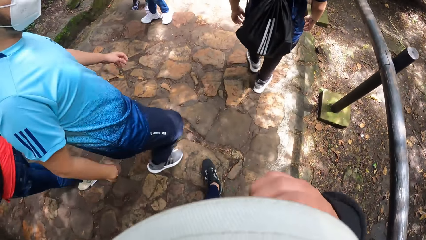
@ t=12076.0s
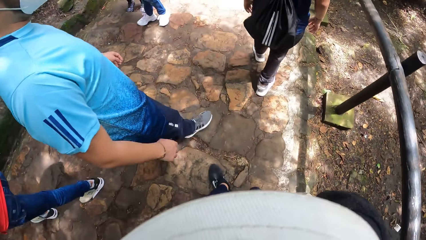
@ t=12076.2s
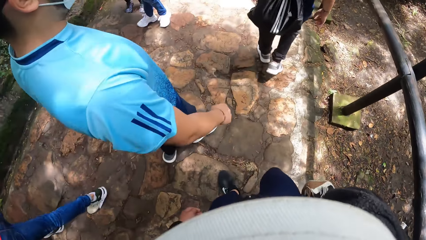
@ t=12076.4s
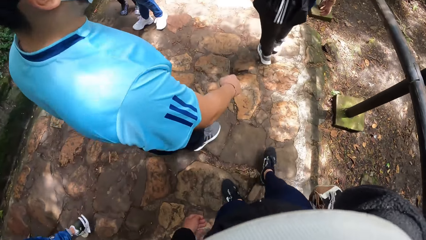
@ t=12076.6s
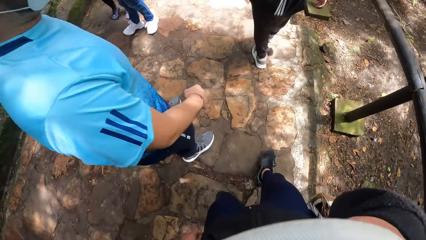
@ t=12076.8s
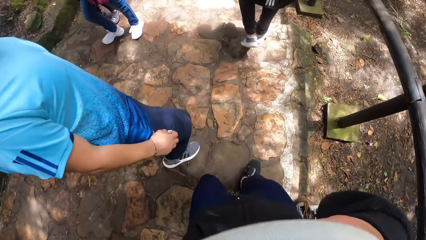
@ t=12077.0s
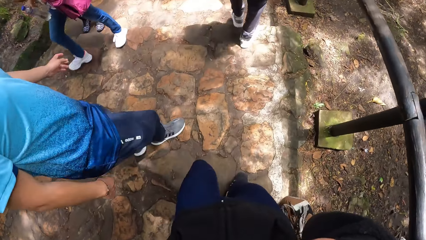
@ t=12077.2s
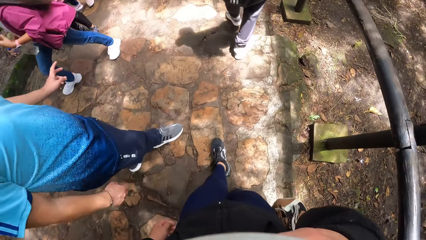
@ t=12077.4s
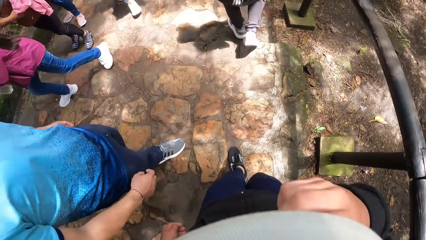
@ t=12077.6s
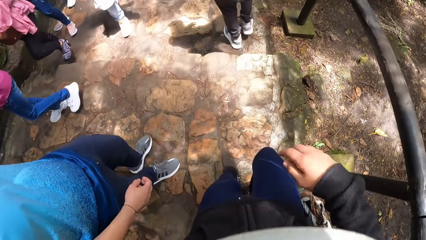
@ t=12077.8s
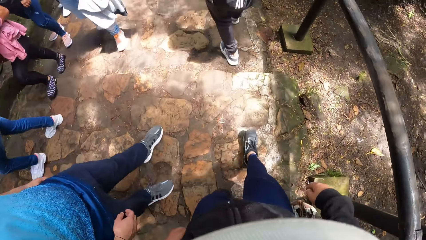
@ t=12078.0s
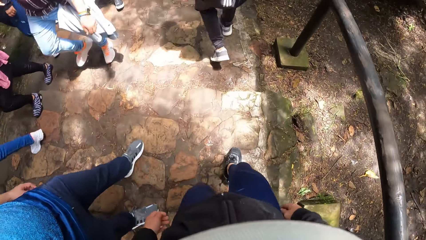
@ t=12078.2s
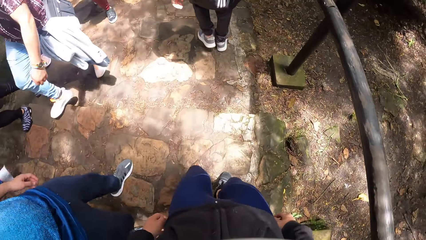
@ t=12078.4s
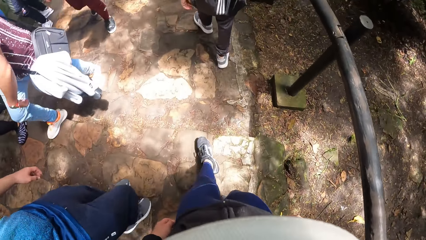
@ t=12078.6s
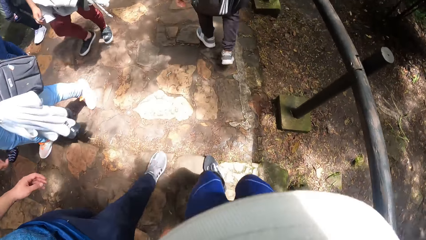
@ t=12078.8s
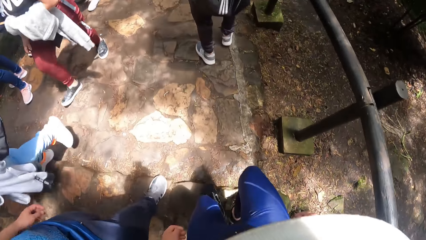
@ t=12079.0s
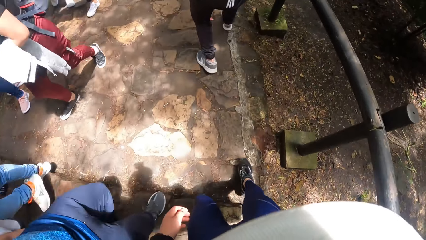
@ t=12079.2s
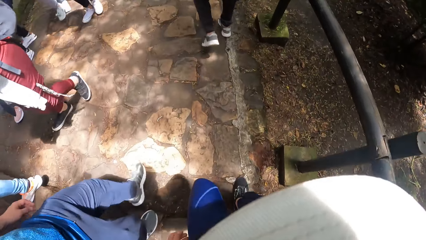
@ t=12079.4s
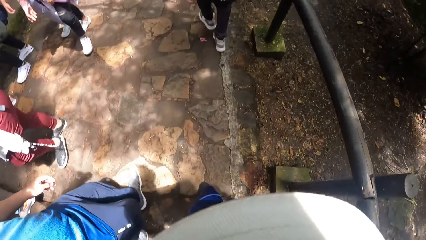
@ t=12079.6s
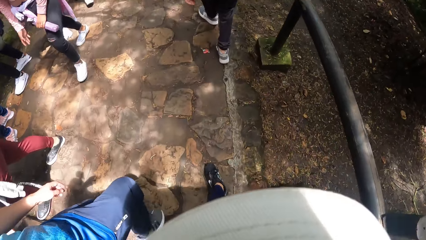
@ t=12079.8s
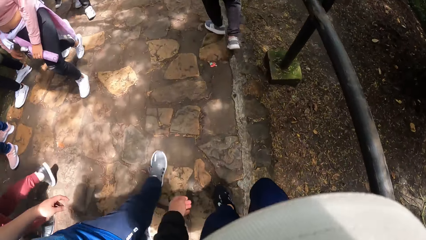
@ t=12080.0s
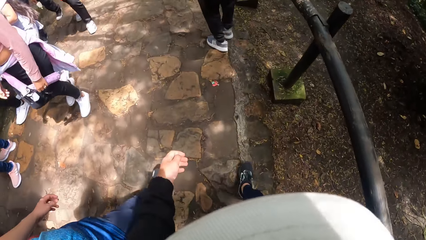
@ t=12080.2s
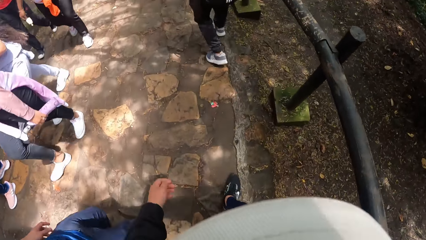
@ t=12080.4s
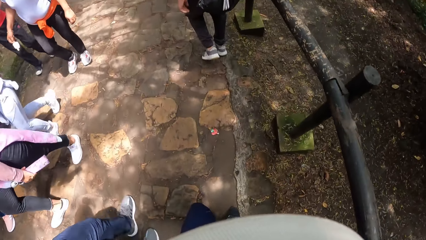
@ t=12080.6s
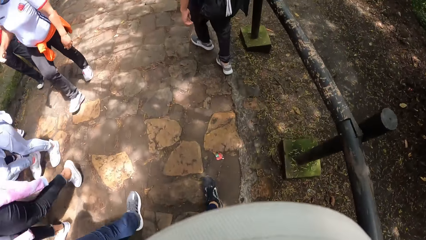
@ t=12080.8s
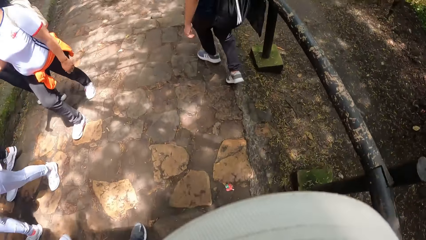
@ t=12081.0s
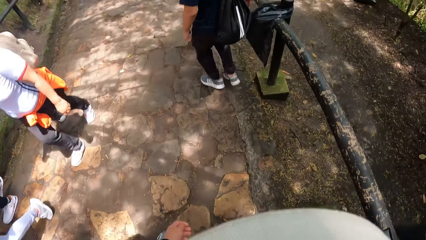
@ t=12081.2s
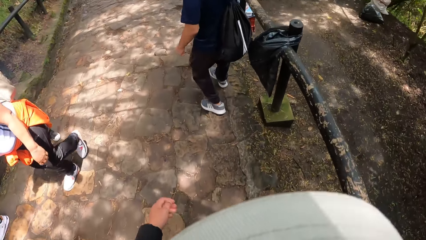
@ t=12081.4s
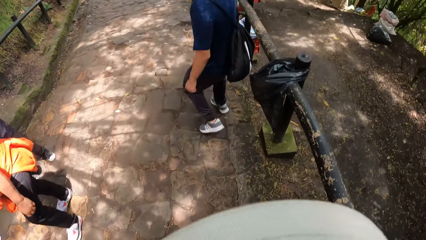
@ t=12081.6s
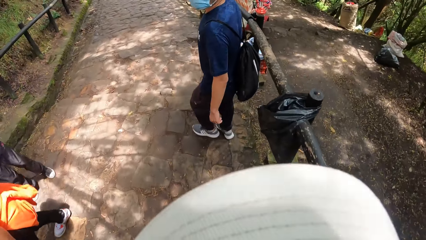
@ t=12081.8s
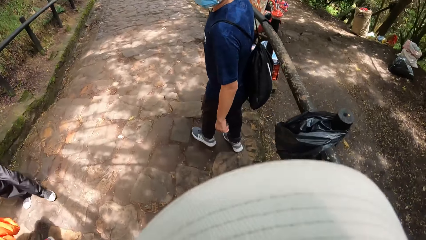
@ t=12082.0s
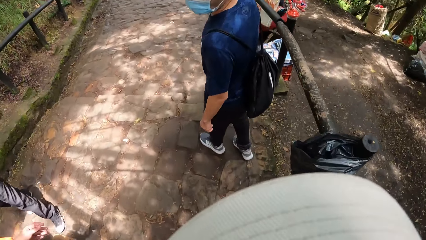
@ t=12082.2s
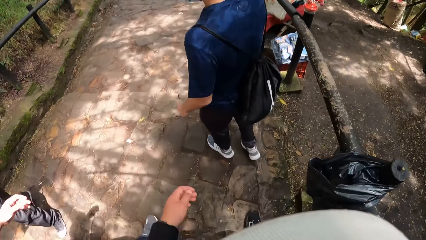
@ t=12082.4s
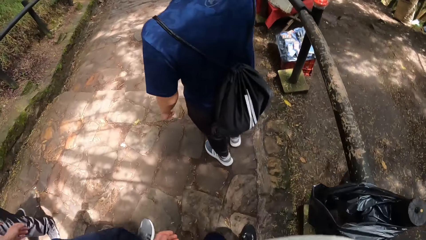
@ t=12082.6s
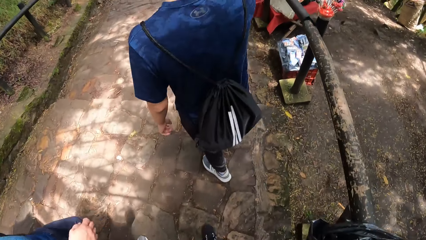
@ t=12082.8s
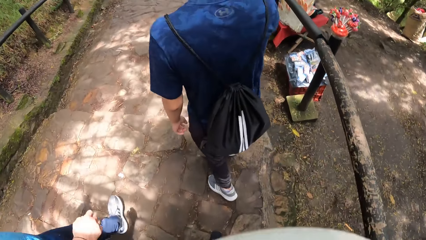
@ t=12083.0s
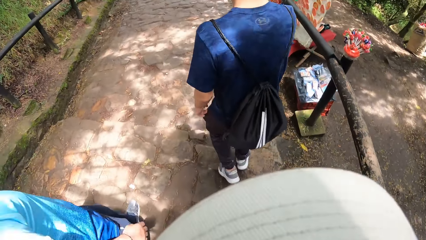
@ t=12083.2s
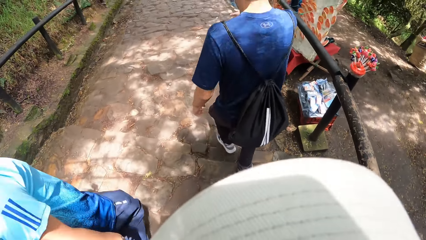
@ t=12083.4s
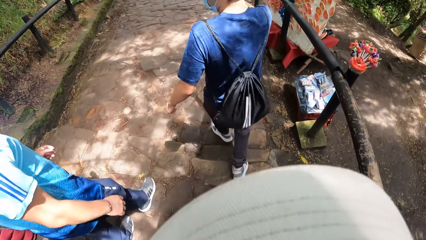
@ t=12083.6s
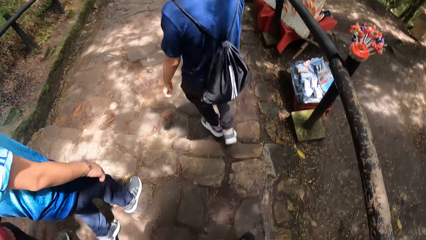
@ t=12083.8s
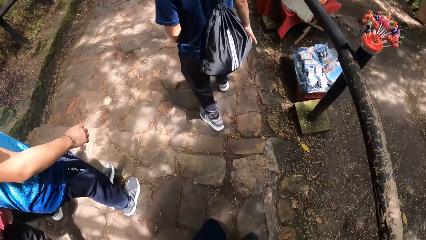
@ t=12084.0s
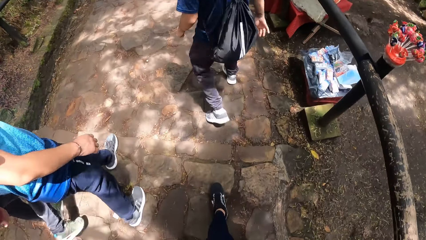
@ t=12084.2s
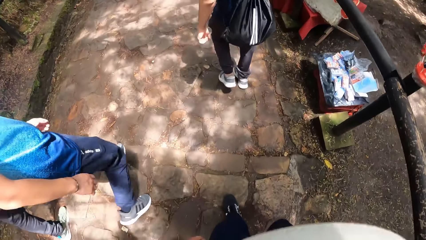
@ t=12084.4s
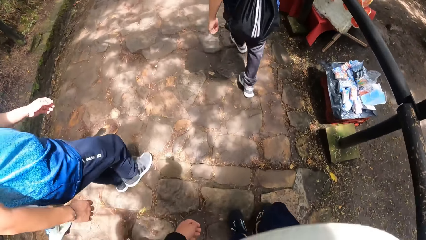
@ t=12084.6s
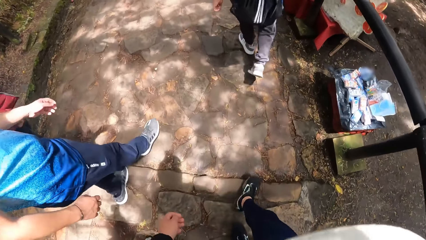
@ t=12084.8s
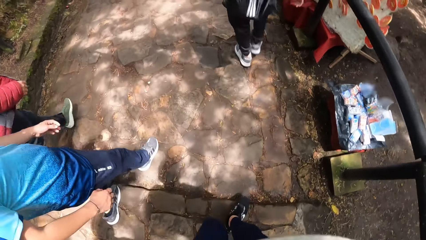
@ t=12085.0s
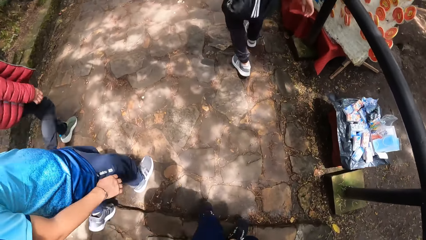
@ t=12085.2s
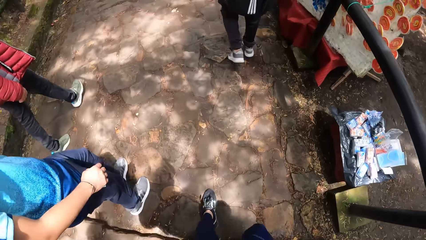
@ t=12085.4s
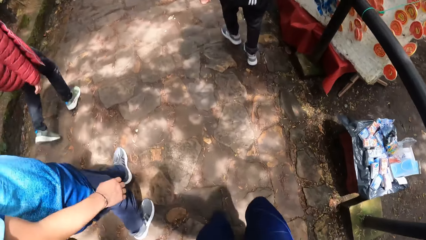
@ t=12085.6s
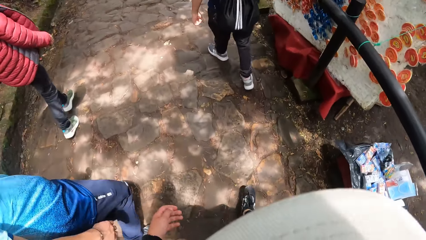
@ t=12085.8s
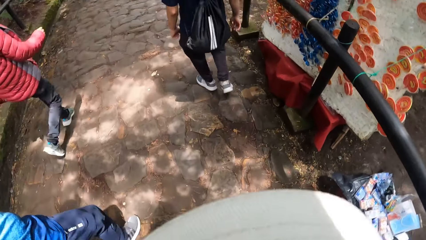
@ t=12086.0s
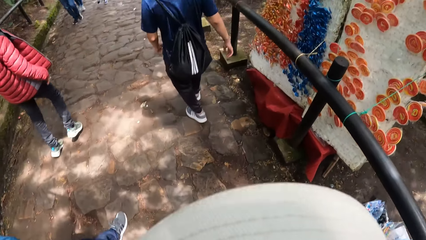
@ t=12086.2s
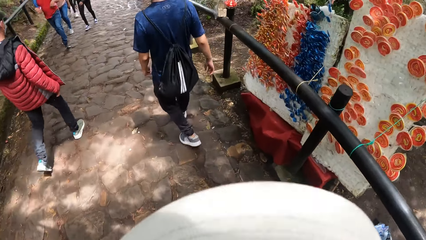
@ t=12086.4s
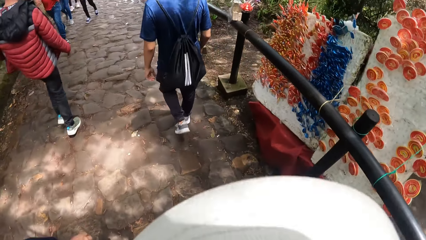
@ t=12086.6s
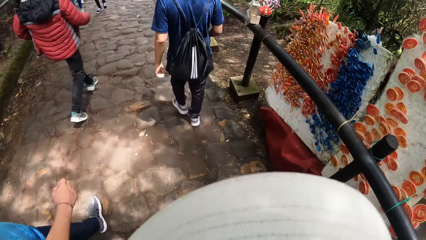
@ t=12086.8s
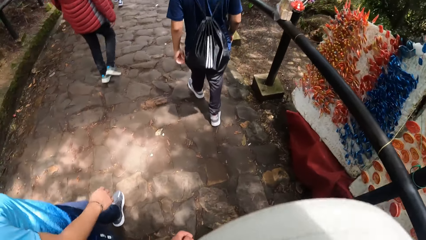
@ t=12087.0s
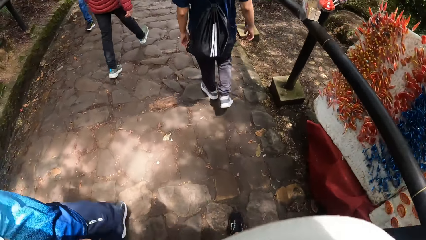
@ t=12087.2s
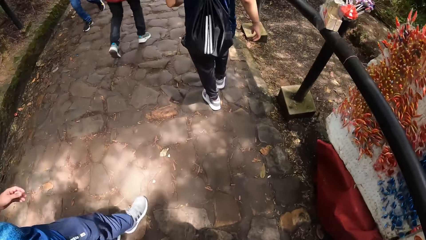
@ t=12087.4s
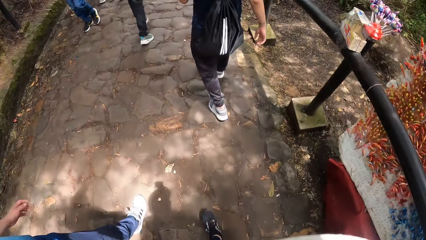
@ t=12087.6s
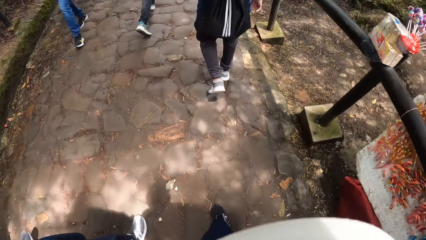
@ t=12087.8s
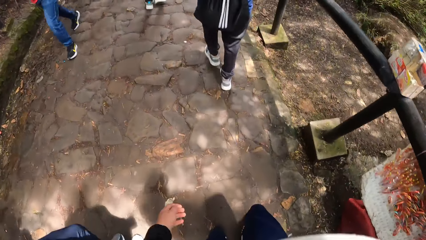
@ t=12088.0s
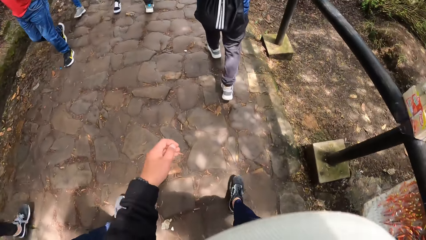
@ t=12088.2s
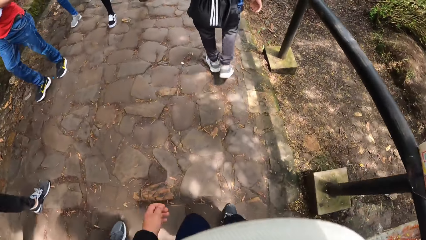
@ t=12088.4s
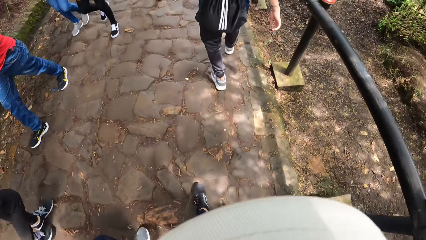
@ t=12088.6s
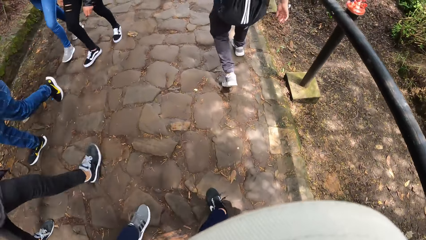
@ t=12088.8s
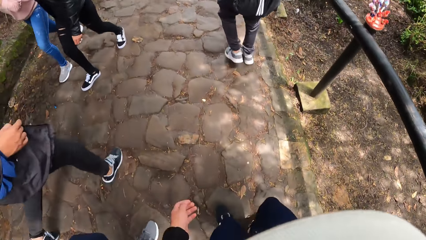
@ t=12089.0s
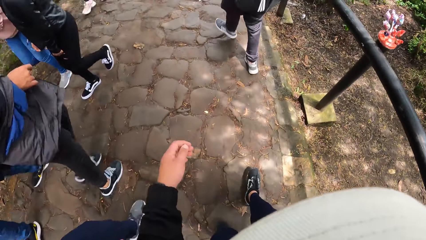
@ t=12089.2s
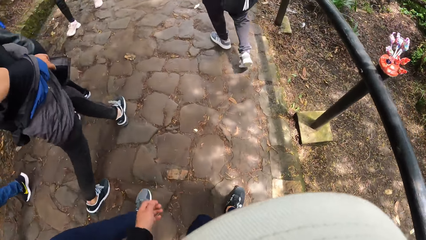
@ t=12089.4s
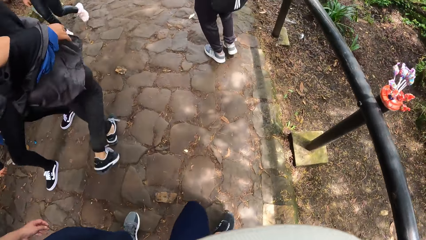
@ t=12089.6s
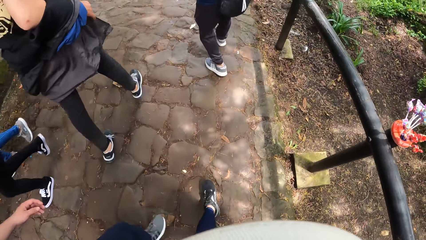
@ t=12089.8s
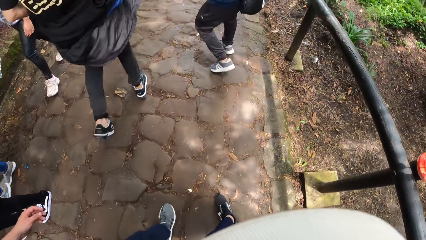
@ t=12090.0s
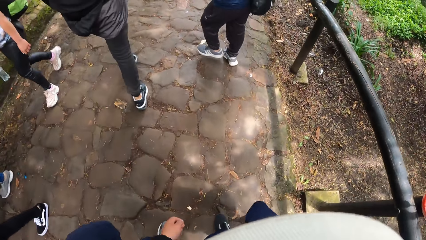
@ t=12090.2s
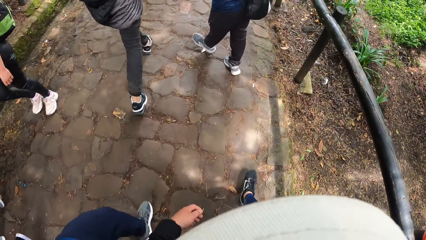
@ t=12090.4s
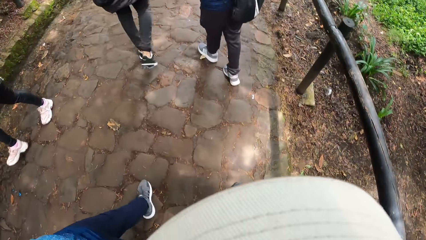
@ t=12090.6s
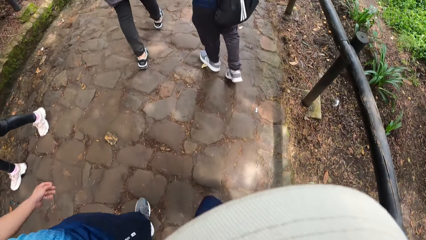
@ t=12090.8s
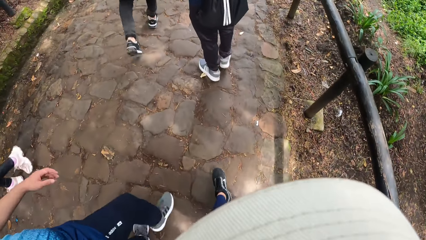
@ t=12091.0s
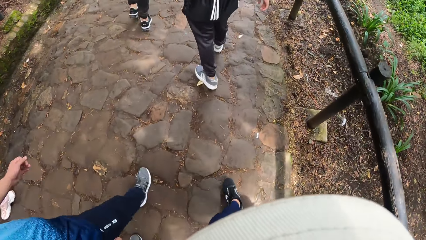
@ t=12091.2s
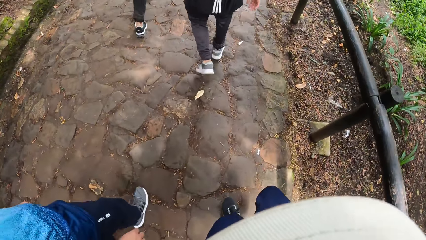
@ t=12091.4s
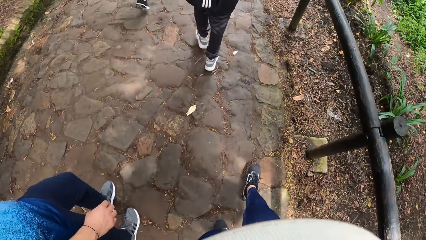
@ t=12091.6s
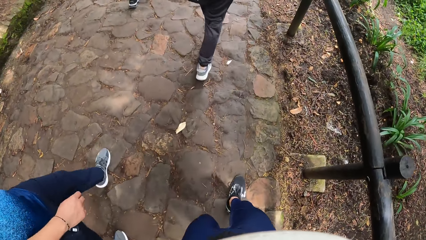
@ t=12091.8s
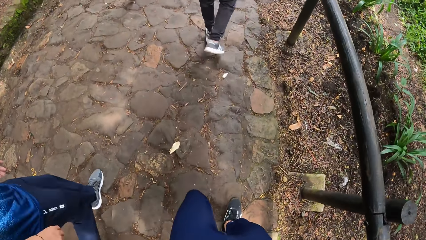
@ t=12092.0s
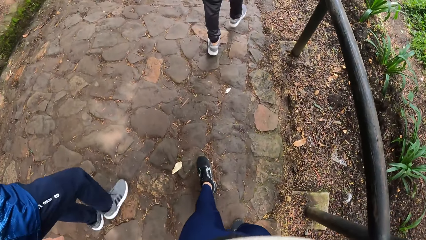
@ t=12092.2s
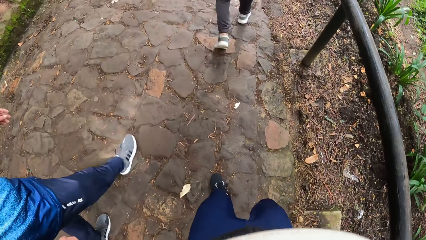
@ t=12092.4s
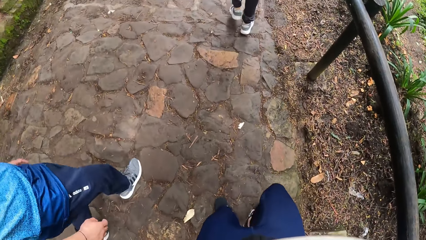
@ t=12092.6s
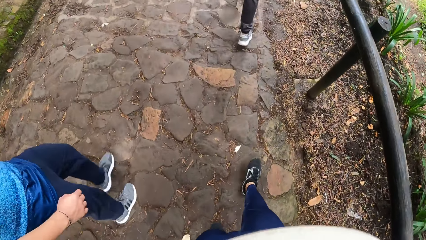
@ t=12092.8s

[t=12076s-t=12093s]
The camera wearer walks on the pavement. They walk on the pavement again.
